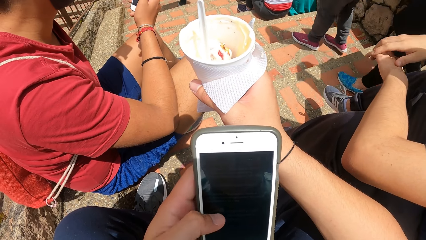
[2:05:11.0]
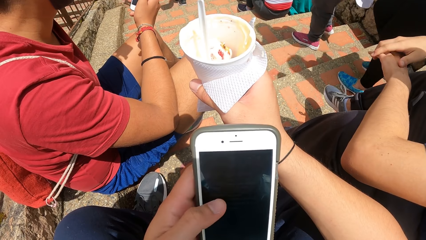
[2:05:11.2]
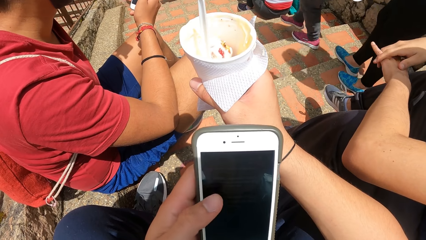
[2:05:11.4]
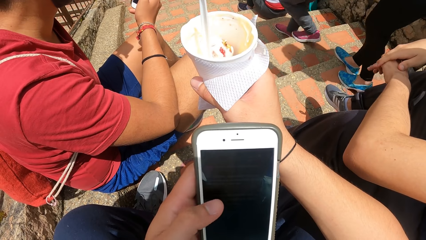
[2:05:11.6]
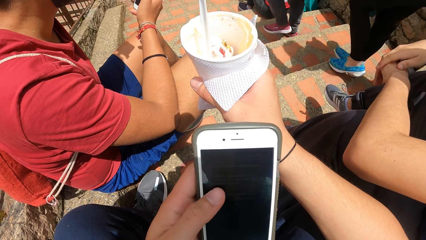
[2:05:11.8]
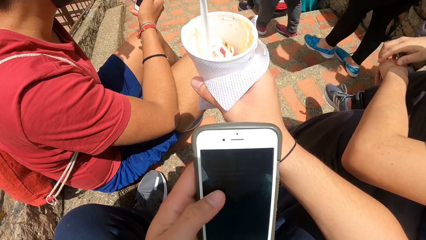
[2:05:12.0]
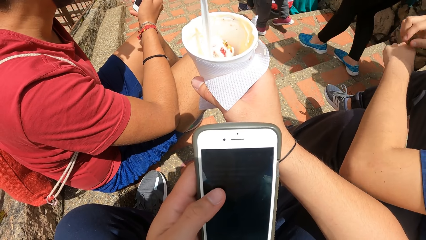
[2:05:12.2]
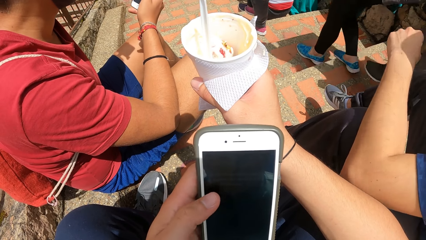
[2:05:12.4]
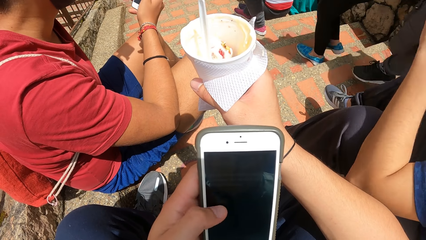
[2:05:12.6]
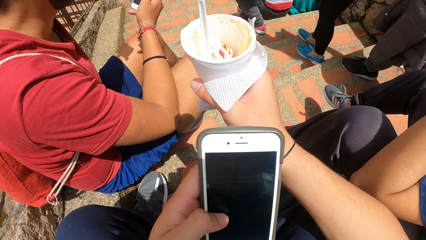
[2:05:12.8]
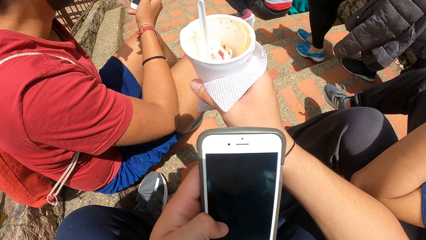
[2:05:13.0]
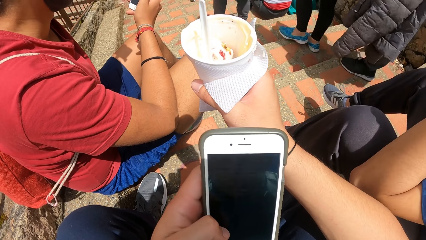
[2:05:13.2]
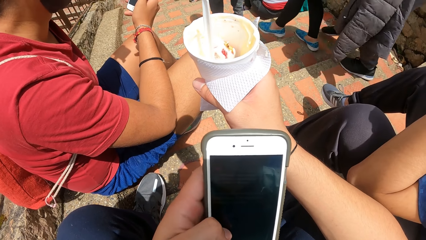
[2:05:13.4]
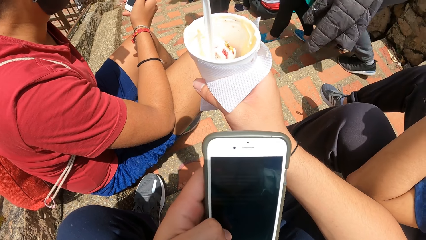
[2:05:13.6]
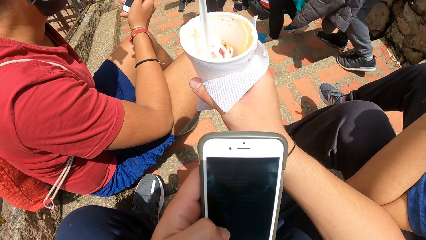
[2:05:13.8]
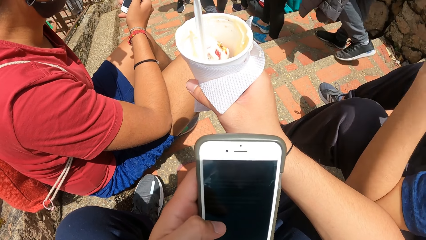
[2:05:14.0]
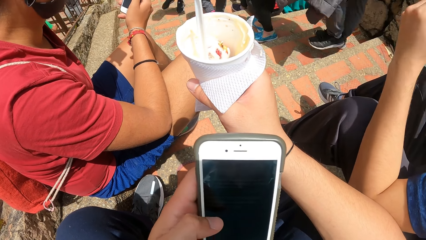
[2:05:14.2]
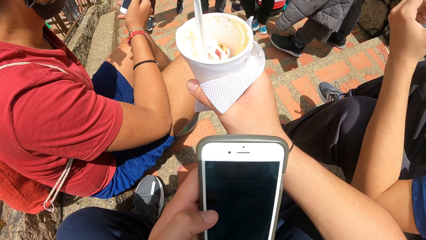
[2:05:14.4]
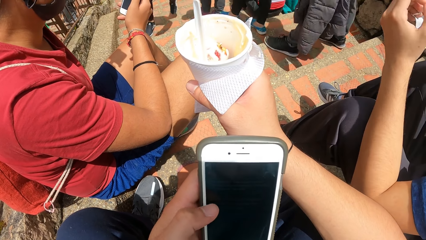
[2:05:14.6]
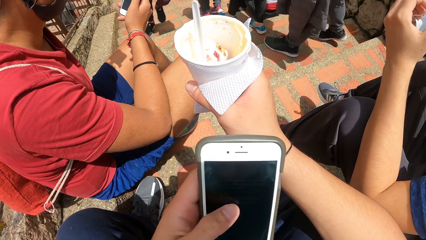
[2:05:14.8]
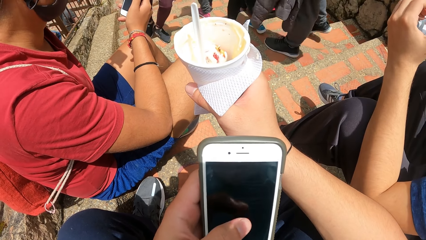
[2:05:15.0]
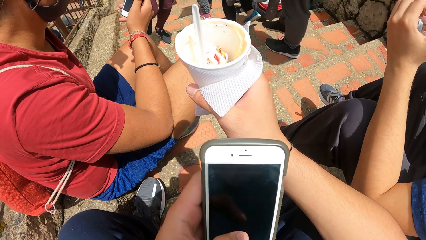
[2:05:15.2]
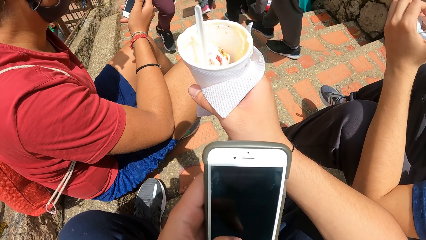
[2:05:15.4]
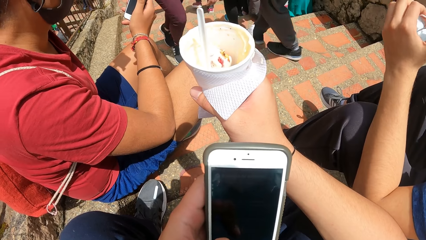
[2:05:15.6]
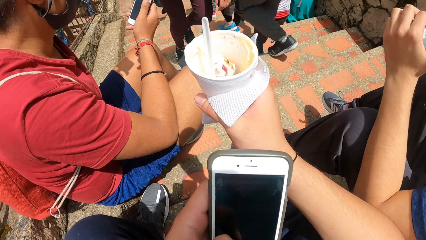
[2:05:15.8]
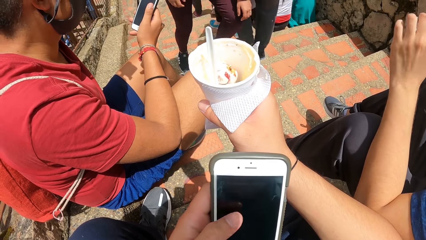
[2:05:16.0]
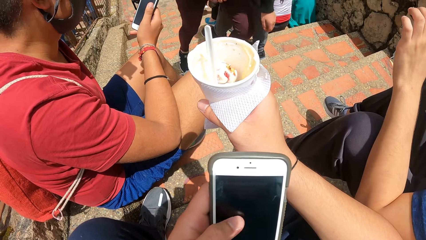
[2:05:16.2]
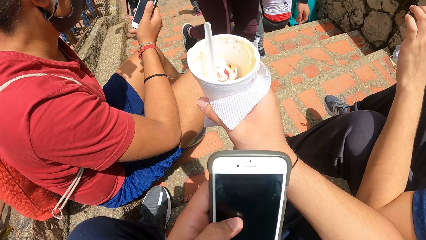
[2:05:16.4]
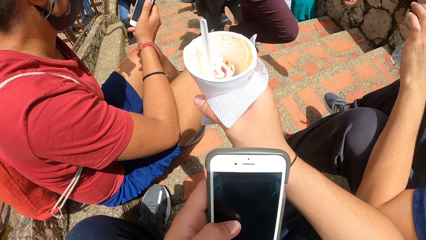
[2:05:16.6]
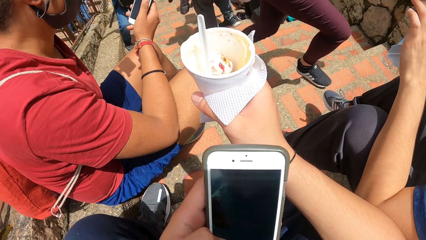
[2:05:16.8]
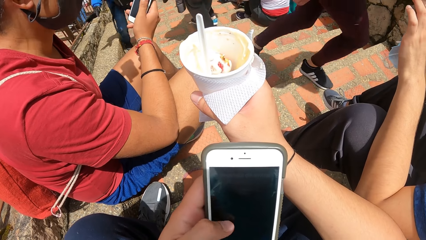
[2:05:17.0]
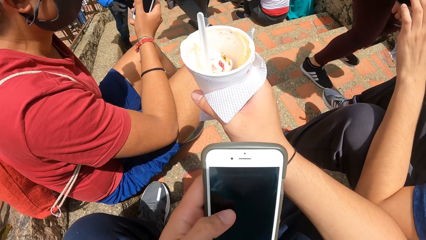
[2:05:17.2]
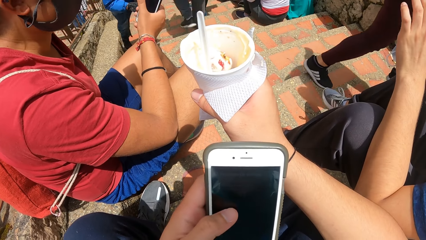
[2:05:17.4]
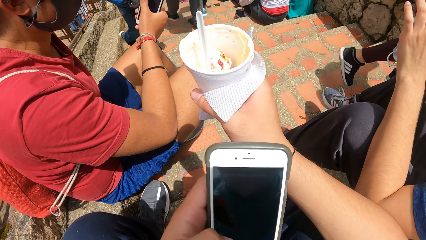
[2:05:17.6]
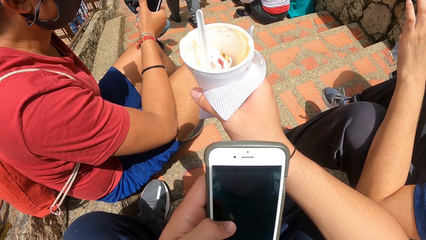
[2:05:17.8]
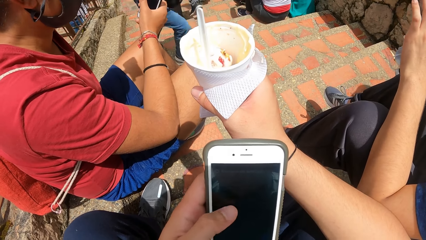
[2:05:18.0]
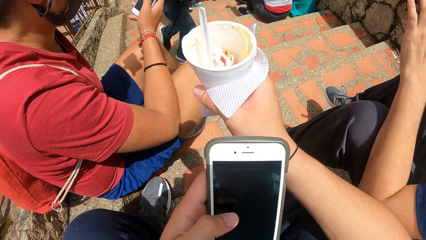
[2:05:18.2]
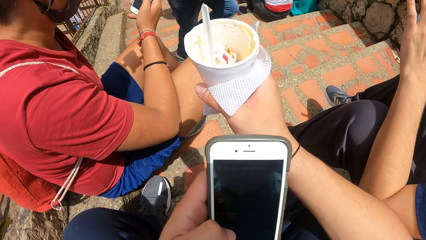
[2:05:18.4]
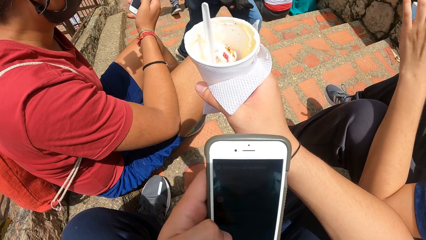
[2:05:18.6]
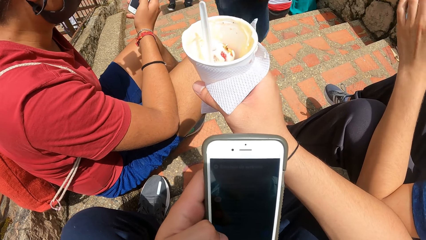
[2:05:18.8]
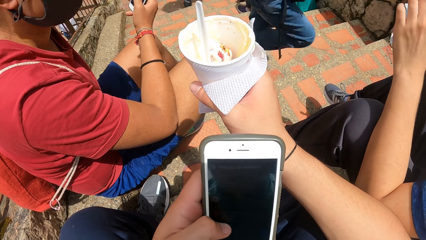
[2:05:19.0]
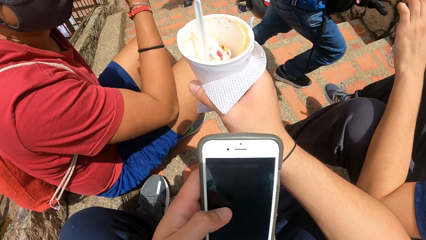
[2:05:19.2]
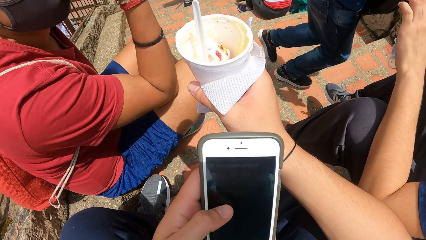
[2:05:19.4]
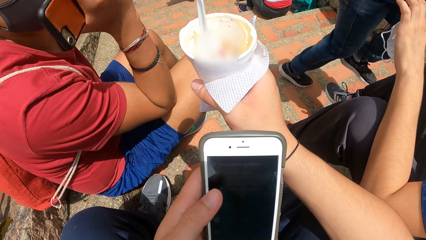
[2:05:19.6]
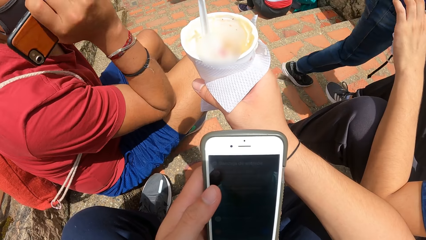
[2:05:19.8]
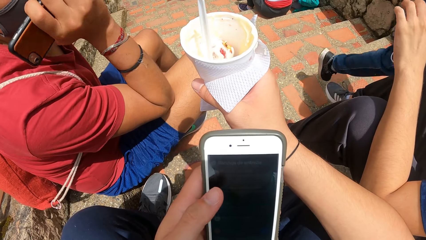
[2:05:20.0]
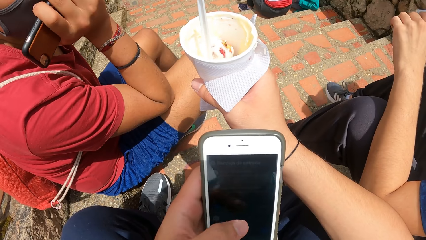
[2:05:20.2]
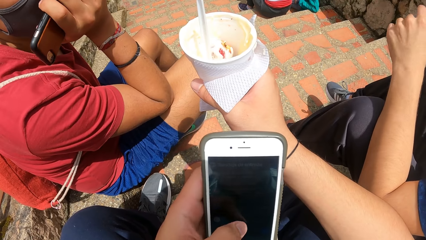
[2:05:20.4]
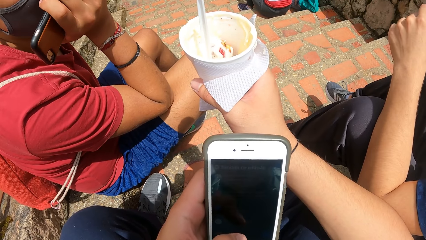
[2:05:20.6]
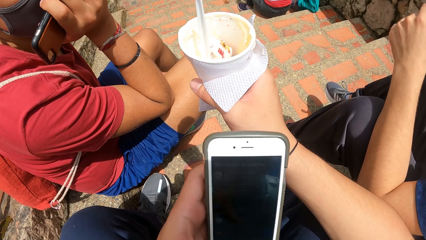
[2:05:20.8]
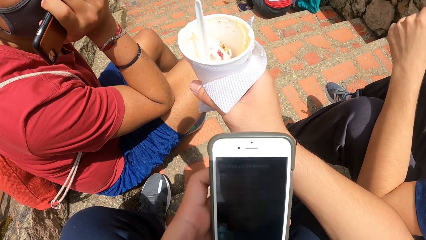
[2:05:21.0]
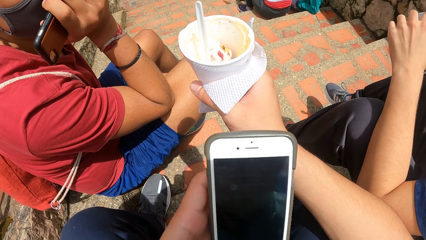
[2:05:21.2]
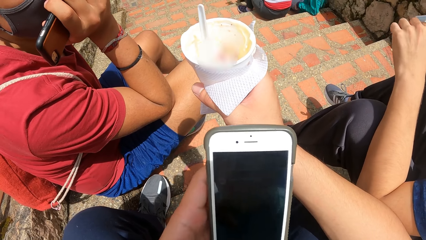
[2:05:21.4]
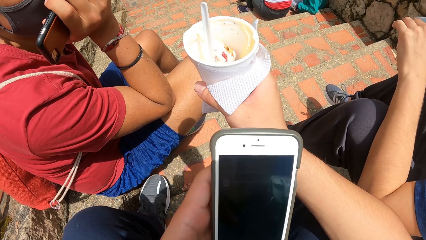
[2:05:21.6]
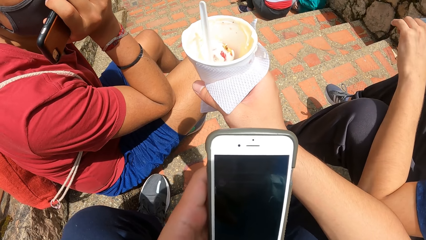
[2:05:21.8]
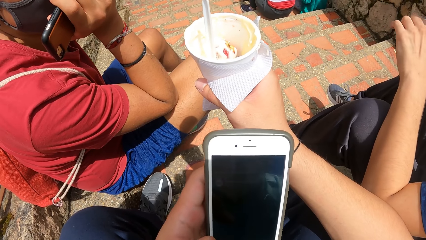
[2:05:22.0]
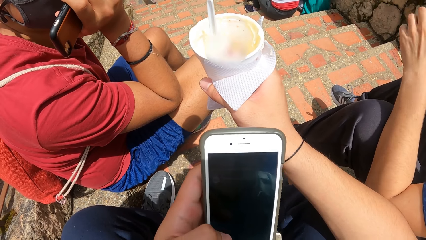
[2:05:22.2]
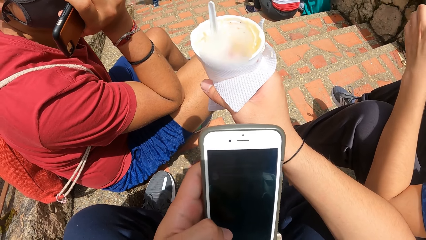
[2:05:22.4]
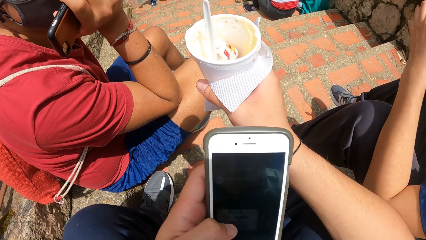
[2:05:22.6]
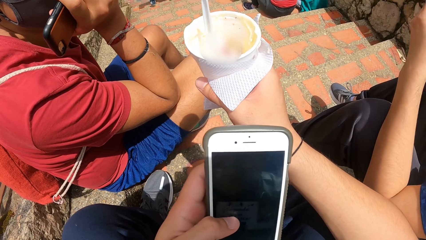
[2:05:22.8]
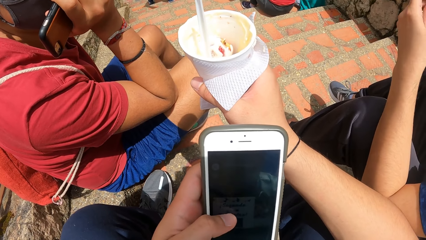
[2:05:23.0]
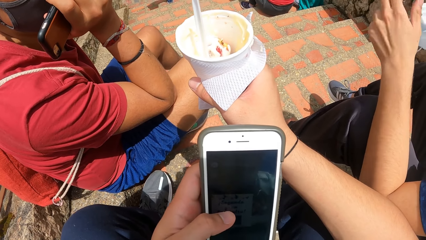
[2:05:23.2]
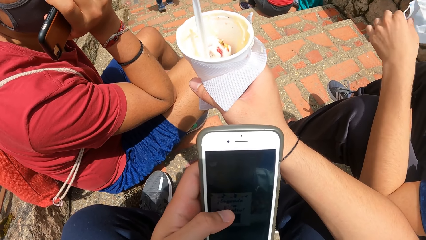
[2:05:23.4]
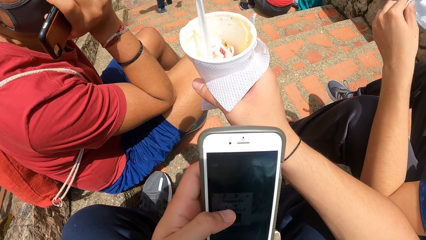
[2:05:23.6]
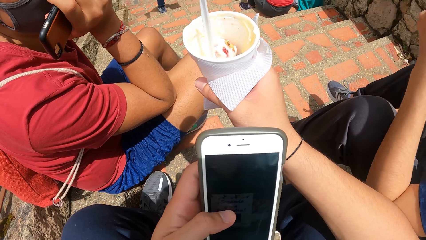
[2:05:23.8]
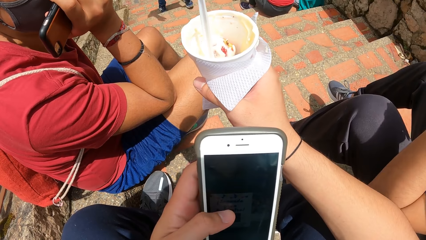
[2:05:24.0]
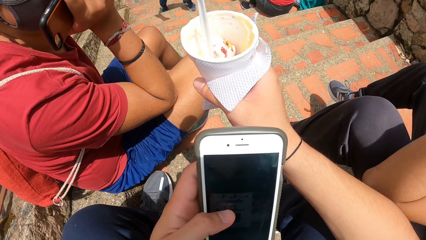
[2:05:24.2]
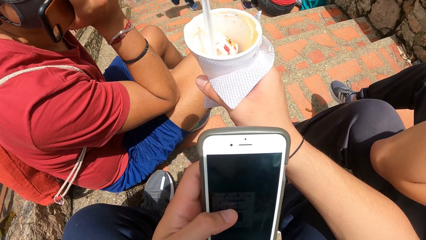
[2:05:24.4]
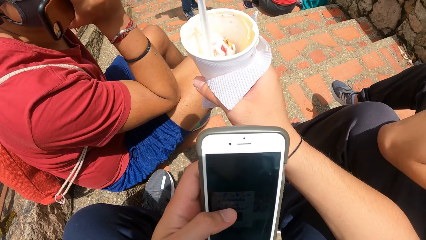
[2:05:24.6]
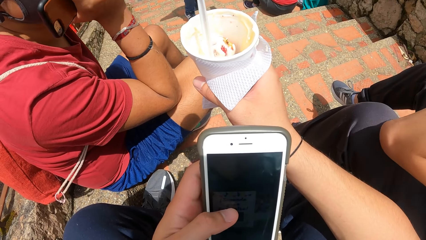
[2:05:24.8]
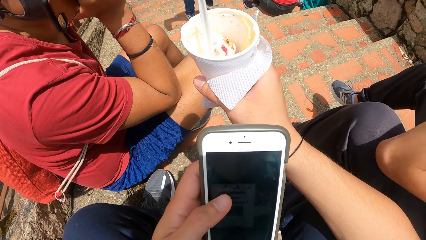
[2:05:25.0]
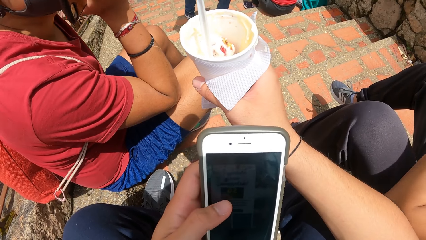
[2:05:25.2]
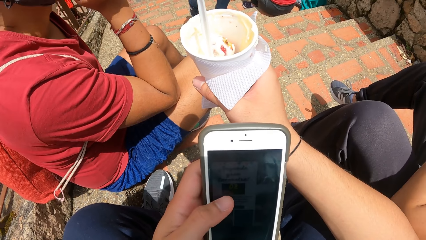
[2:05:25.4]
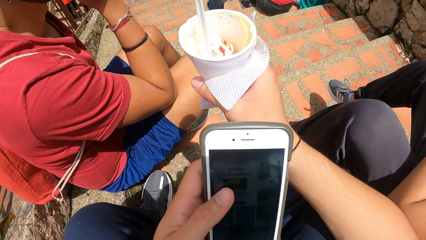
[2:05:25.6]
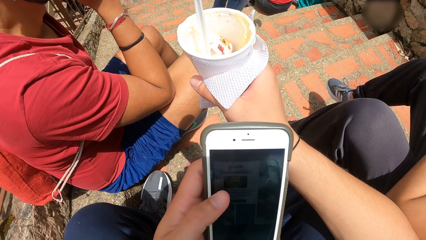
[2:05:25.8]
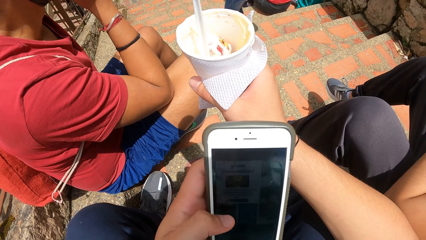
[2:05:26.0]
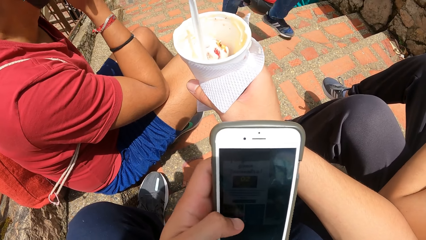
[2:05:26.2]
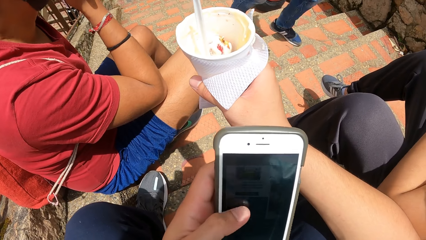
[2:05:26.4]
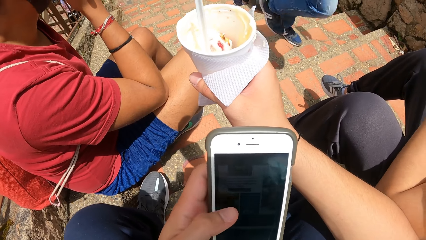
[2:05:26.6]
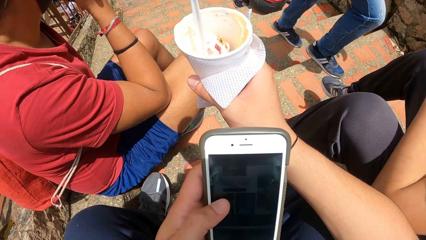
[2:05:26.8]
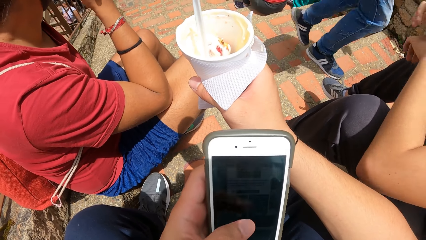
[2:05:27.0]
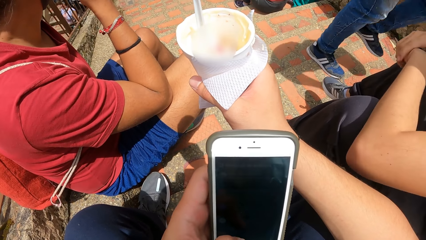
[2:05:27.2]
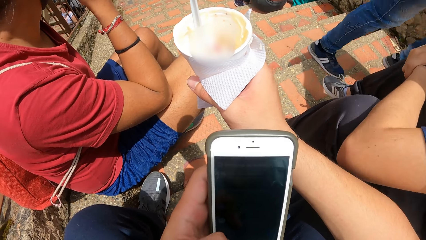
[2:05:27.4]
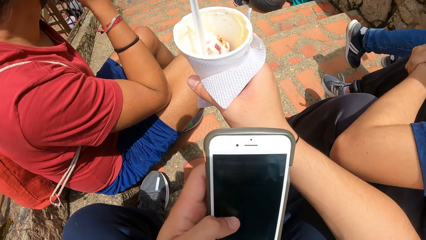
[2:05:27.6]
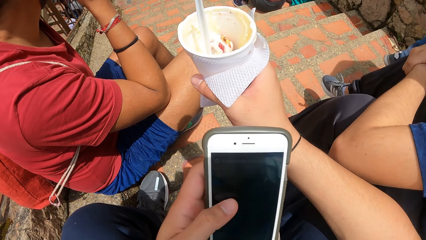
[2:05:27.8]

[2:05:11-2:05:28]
A male operates the phone. Another male does something with his hand. The camera wearer operates the phone with a hand. The first male holds the phone with his hand. The camera wearer operates the phone with a hand.
